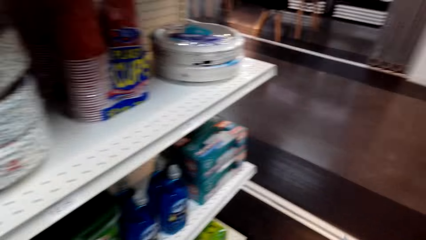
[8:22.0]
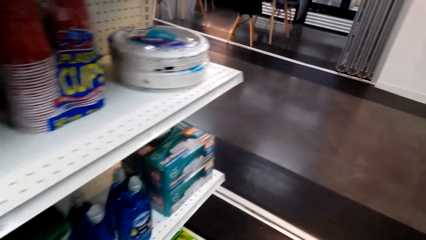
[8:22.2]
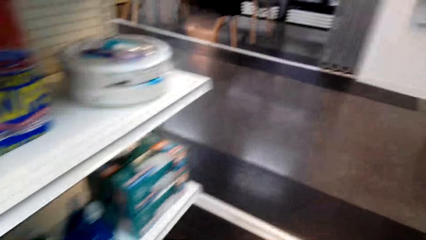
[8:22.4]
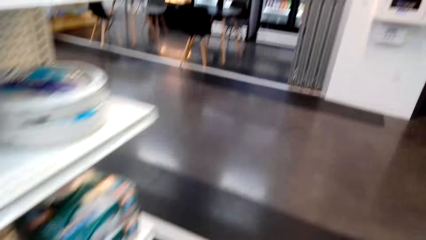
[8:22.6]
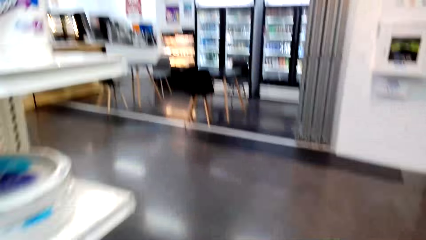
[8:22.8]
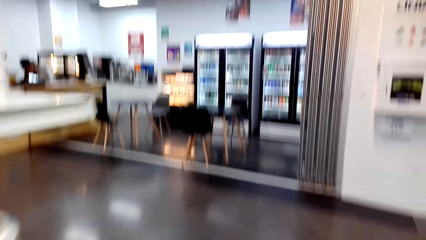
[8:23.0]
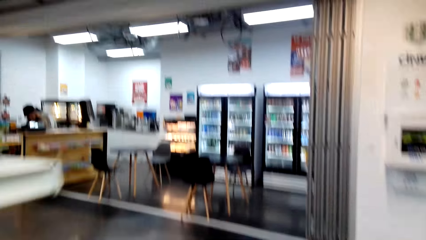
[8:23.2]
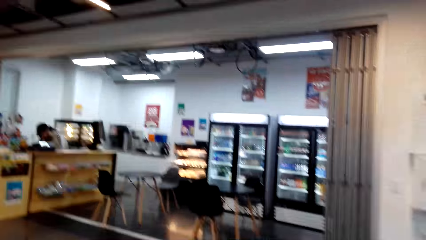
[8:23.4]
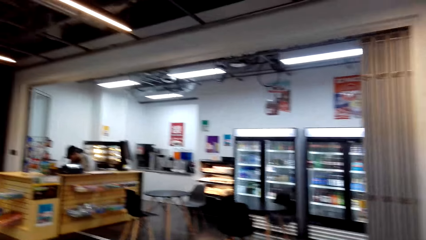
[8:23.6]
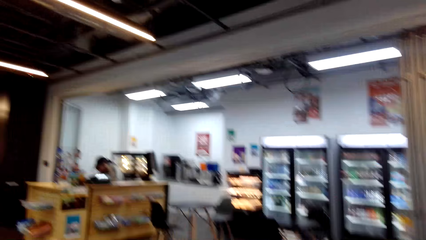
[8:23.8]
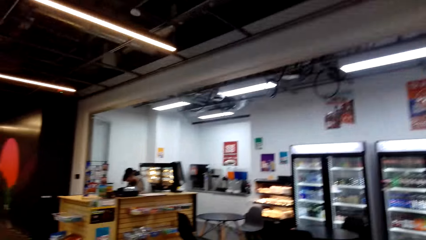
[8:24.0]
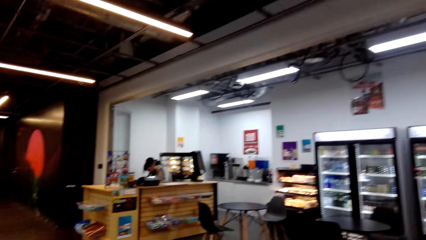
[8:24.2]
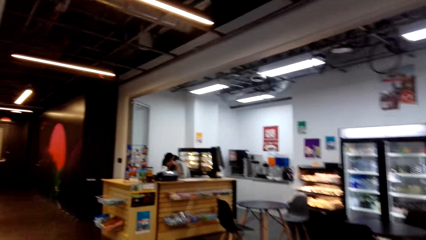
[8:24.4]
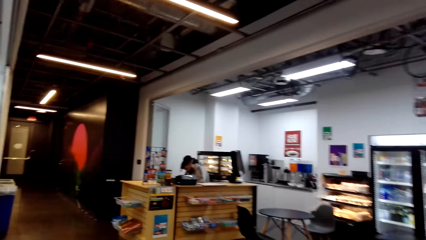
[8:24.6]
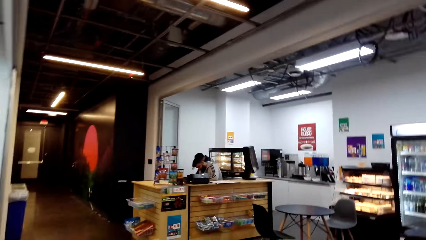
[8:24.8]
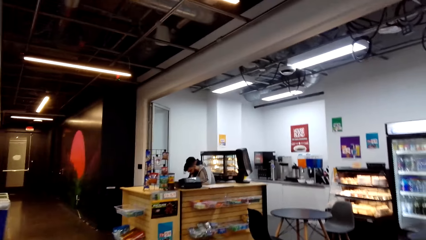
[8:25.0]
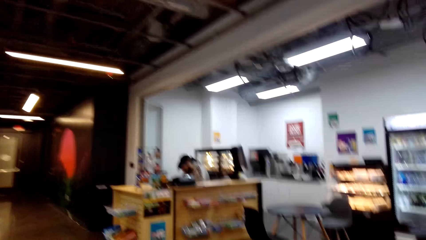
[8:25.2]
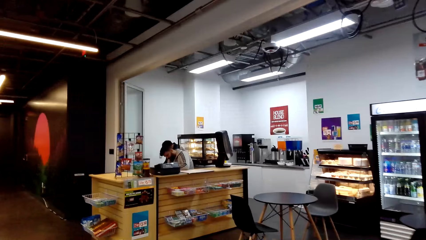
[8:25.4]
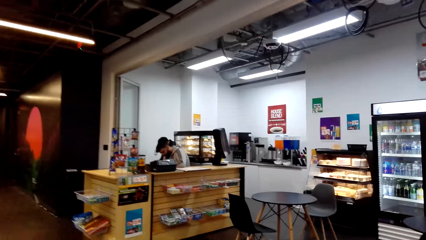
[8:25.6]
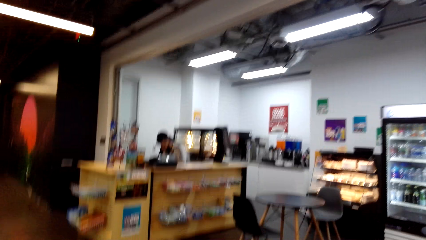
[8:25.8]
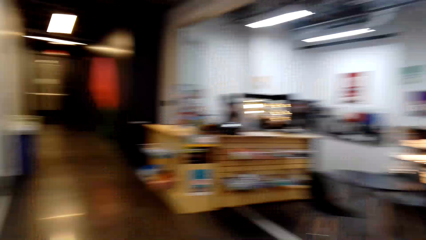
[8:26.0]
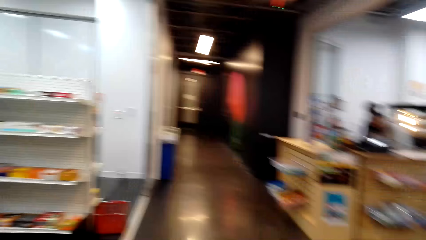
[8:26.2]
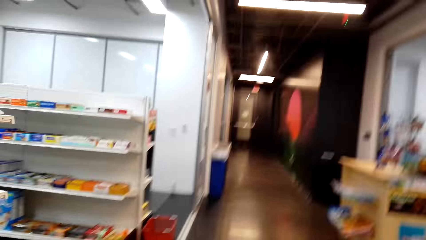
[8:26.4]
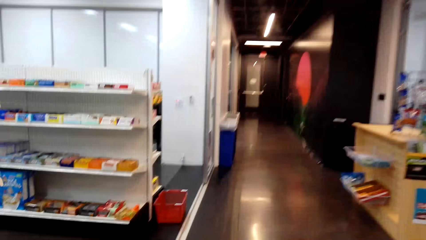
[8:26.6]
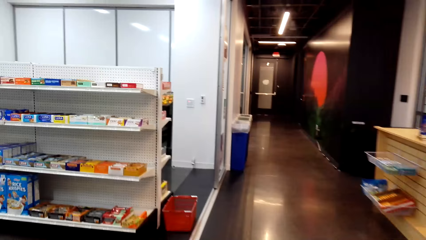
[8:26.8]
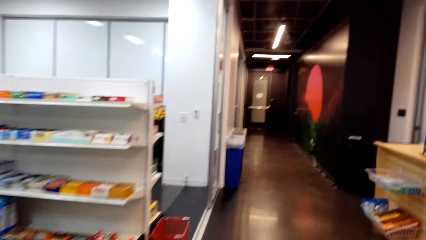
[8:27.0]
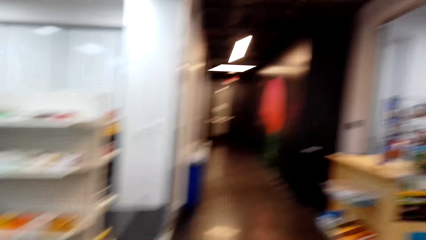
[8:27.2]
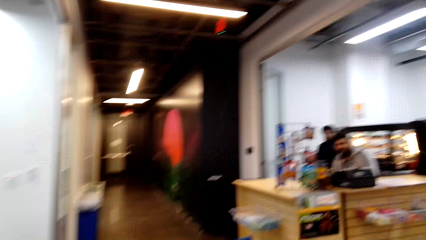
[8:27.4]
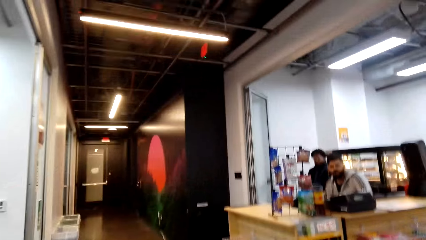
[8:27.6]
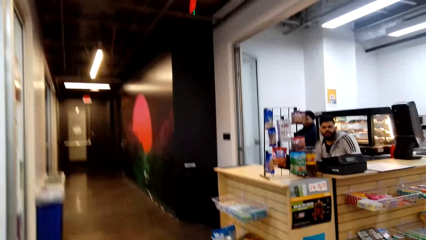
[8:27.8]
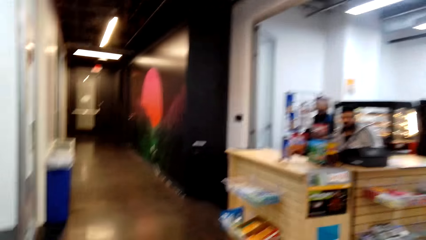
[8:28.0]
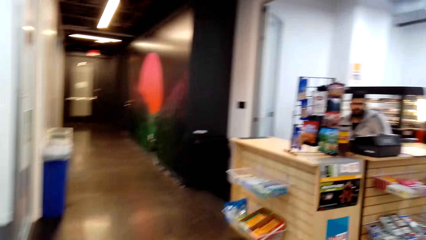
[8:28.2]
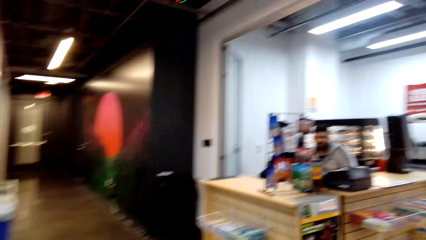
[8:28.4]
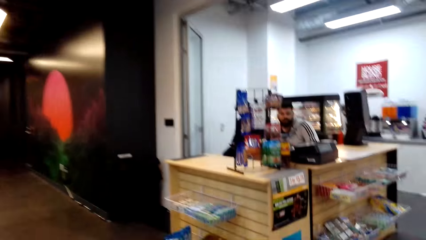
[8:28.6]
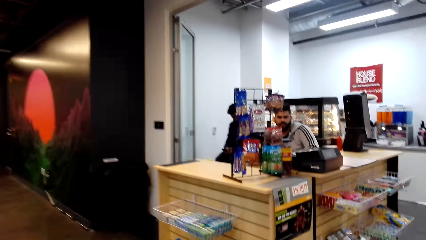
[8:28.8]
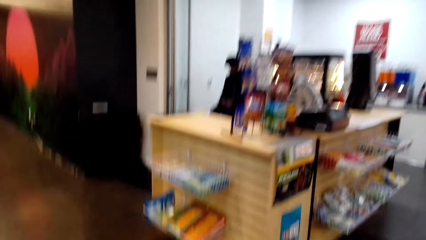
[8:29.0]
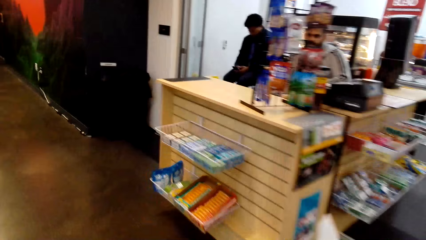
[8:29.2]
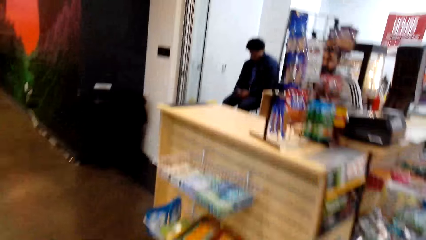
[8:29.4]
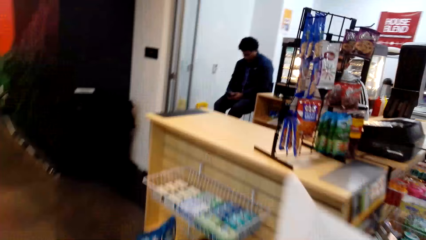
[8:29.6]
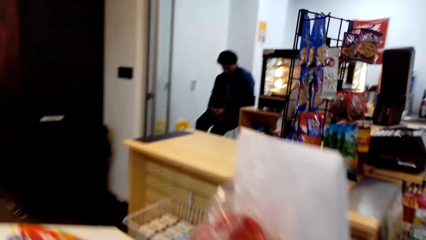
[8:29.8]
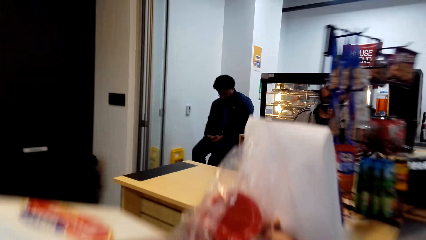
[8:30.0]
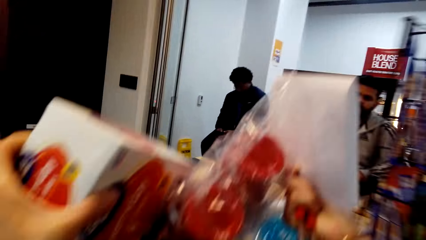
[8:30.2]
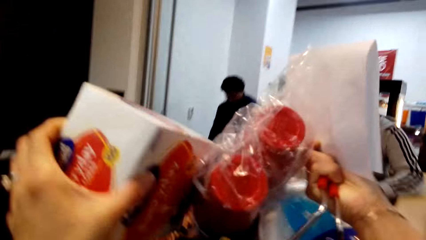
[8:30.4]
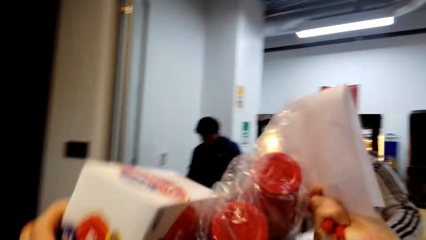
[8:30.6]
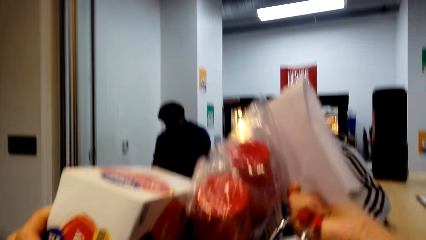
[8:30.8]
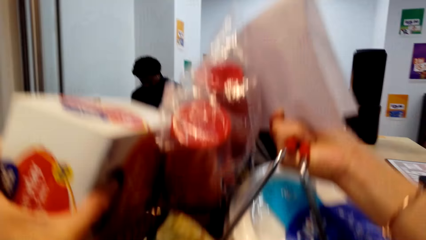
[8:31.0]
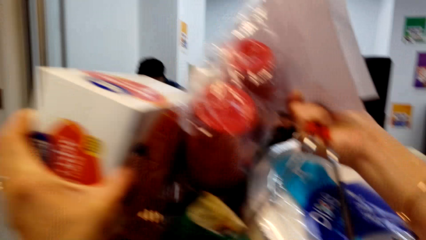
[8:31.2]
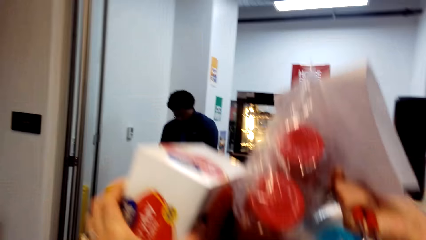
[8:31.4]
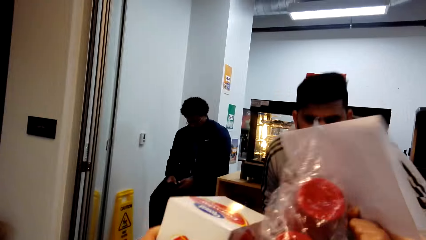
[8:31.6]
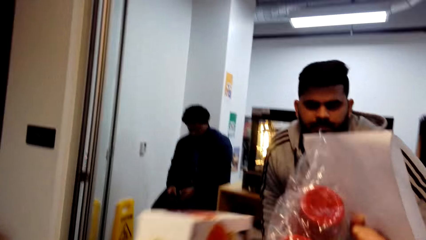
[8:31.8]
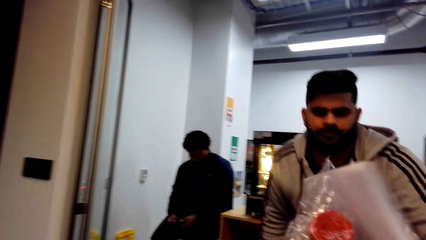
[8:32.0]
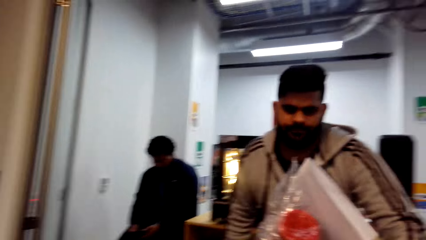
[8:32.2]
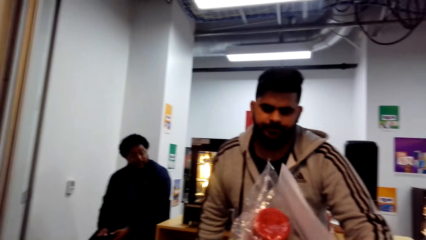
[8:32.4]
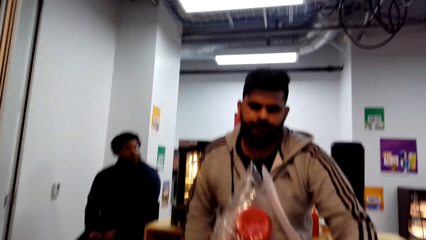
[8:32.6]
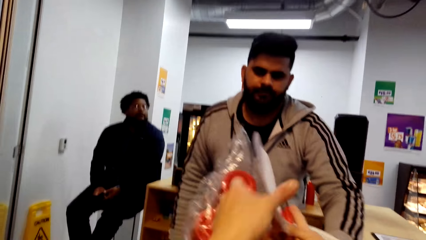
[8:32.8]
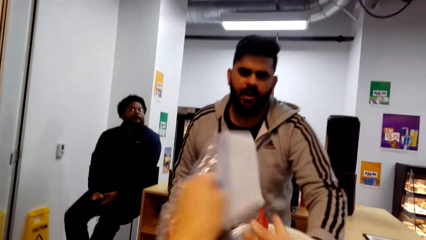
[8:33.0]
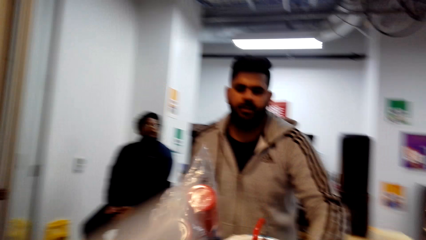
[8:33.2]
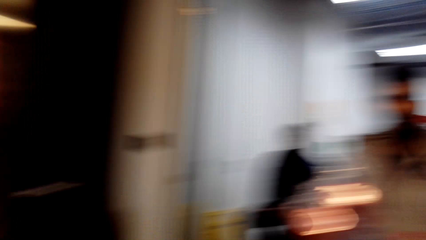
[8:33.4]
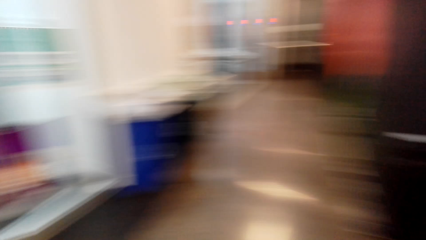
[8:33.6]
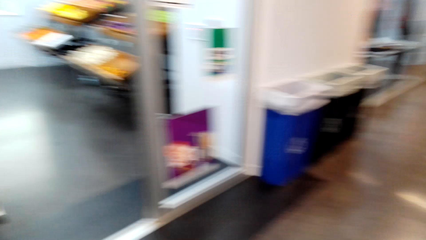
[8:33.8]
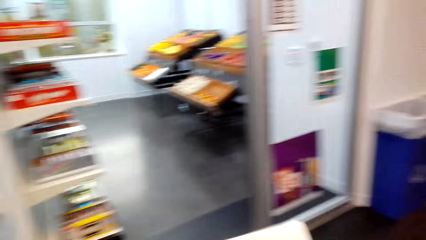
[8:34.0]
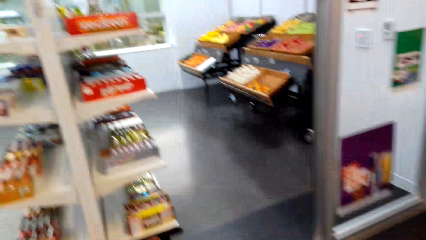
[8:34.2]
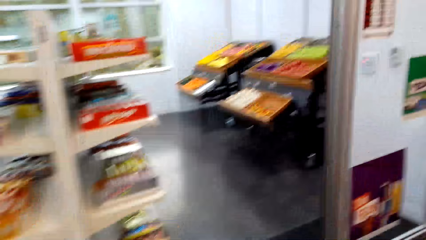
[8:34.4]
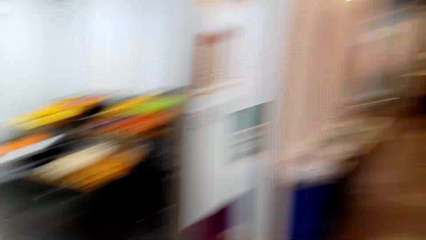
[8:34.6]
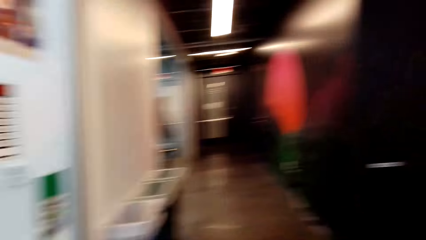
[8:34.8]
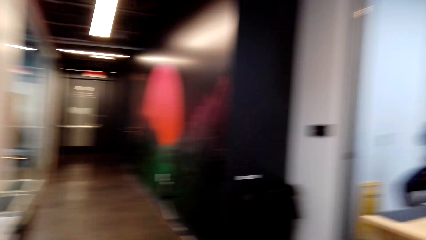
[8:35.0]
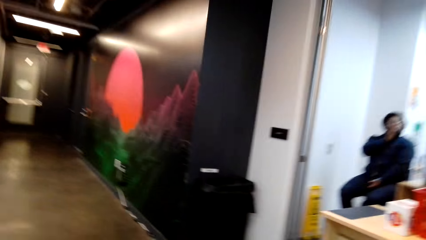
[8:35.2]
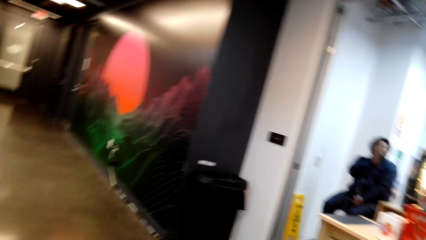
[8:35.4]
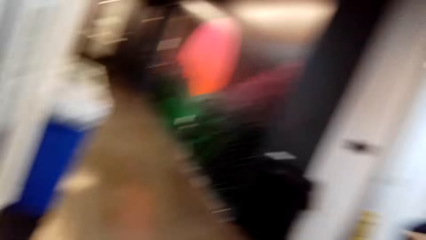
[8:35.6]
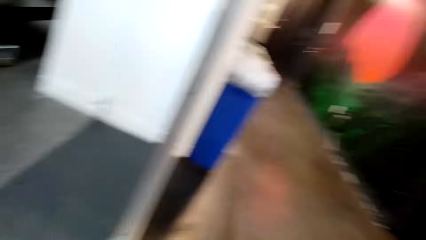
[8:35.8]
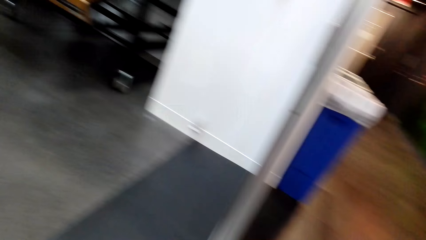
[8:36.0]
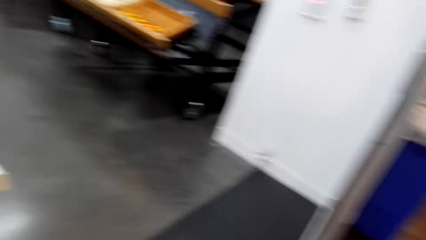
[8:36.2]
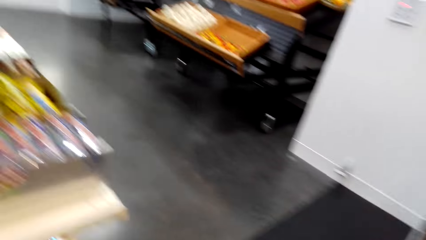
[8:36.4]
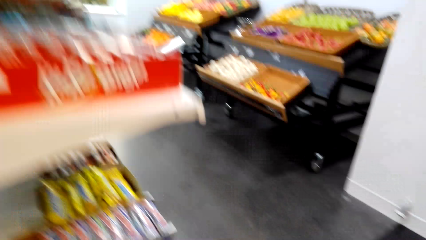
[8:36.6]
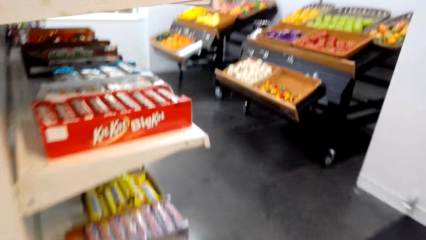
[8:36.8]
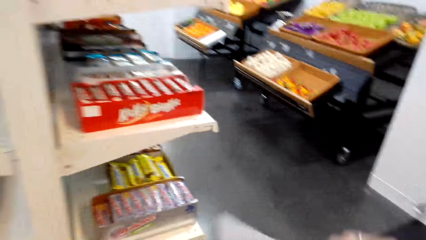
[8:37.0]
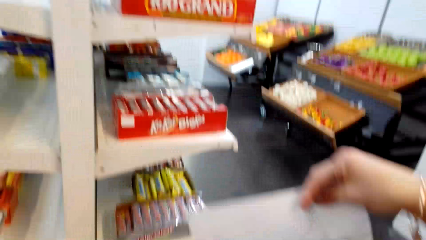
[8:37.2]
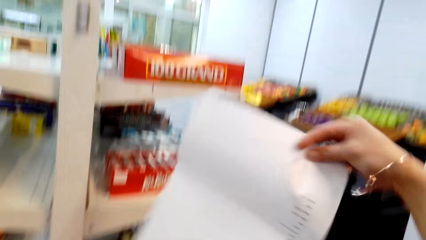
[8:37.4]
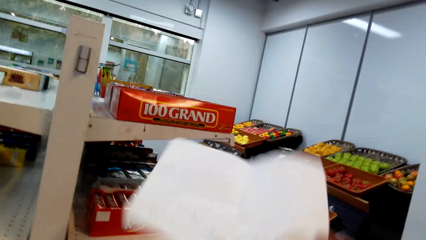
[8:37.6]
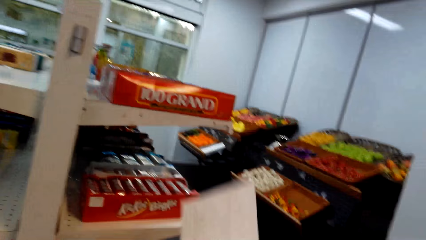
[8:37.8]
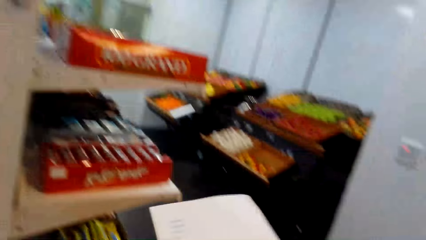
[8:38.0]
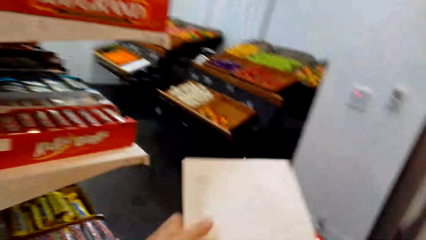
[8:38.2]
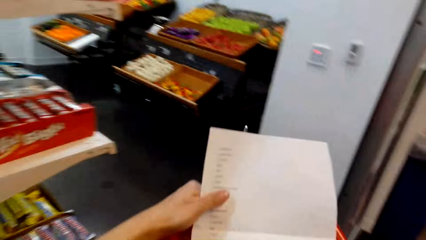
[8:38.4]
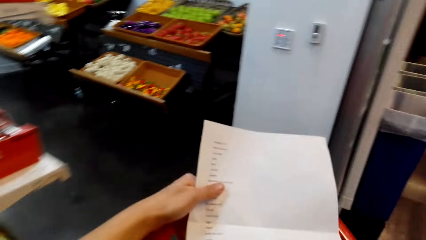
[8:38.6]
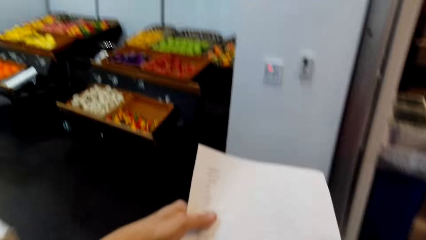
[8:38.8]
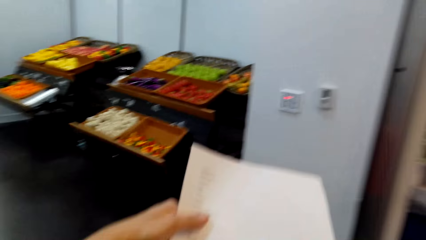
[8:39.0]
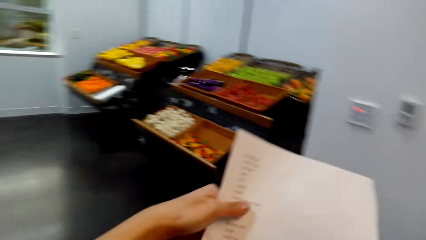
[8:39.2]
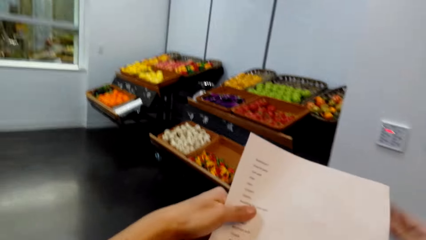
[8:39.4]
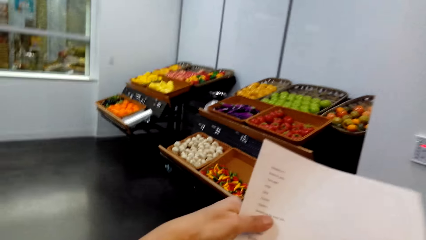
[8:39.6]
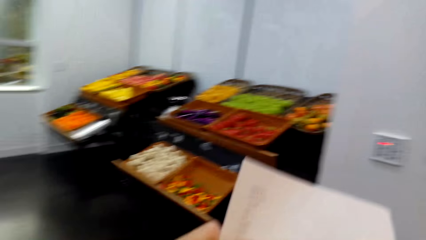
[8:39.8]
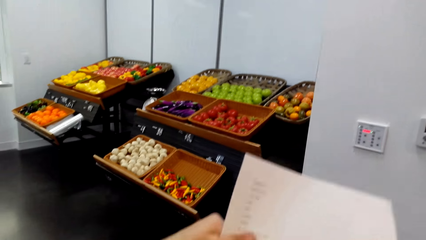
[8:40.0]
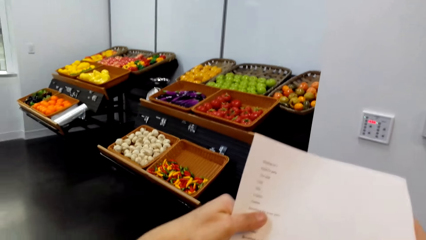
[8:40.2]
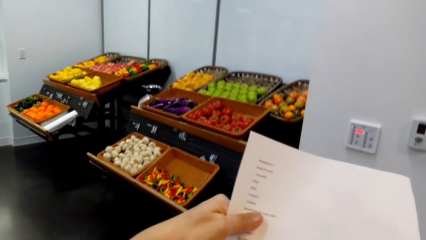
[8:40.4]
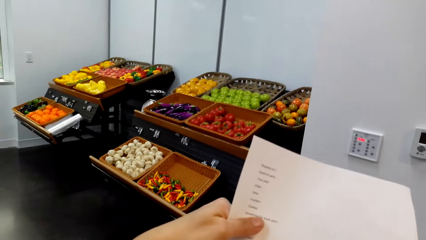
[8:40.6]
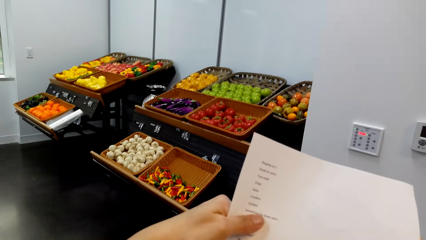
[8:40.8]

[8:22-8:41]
The camera wearer walks around the supermarket. They walk around the supermarket again. They put the bucket on the cashier table. They converse with a man. They look around the supermarket. They walk around the supermarket. They look at the record paper.
